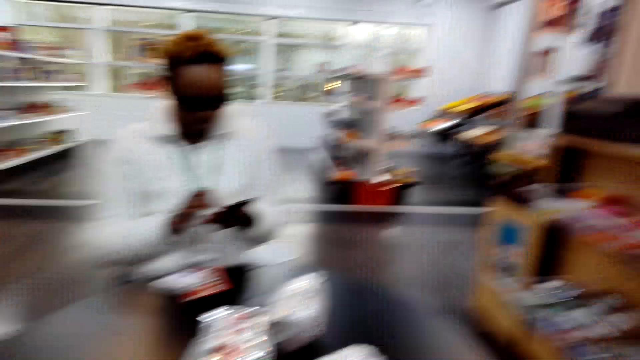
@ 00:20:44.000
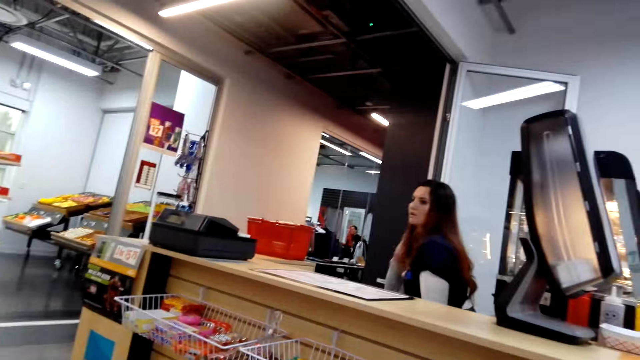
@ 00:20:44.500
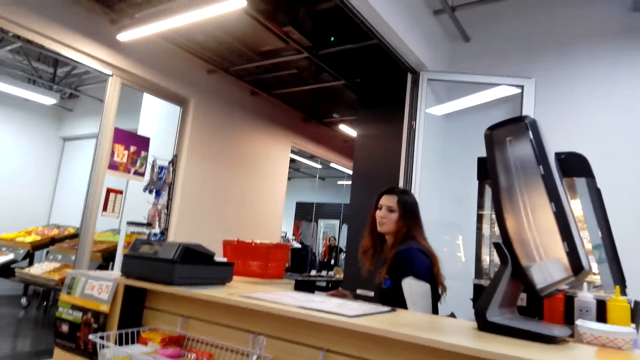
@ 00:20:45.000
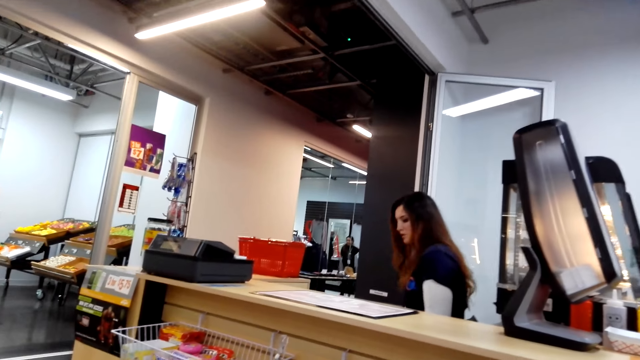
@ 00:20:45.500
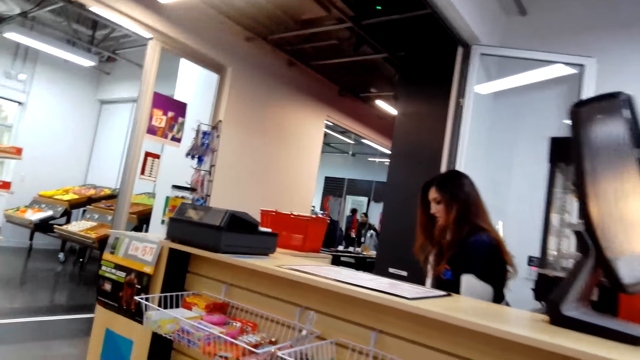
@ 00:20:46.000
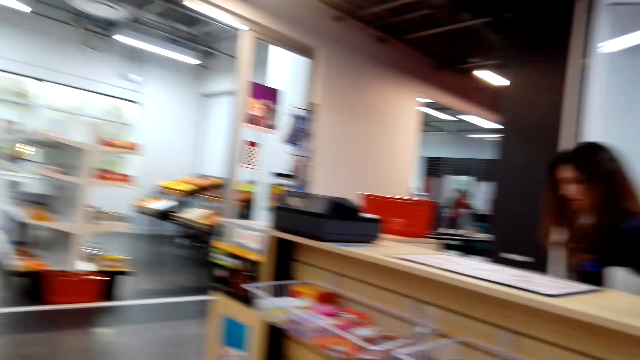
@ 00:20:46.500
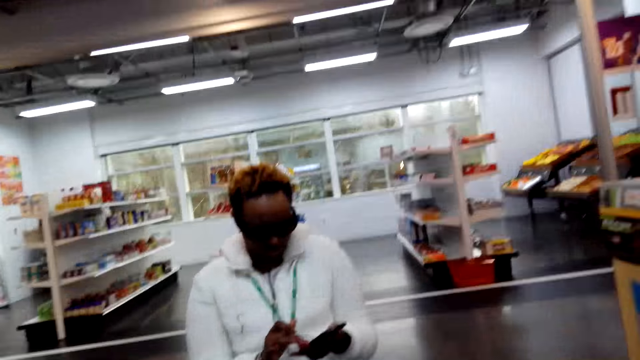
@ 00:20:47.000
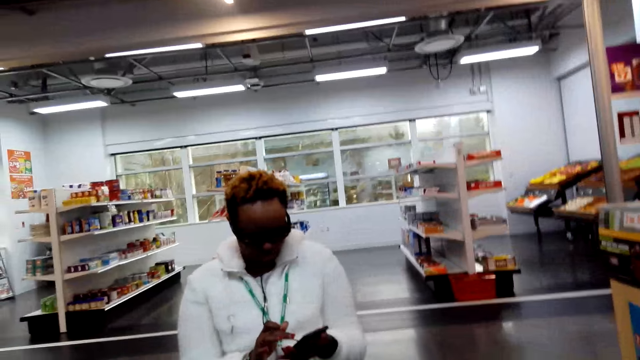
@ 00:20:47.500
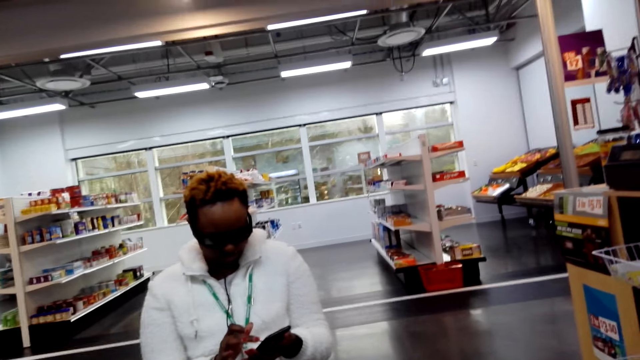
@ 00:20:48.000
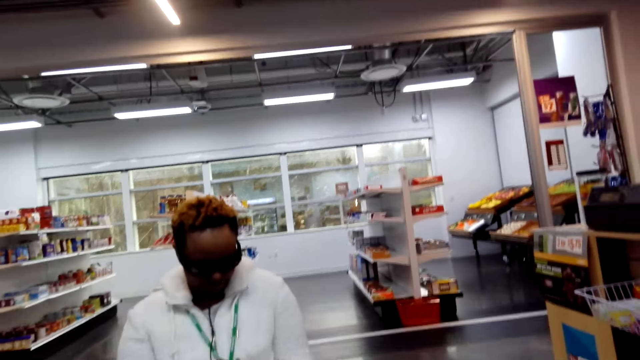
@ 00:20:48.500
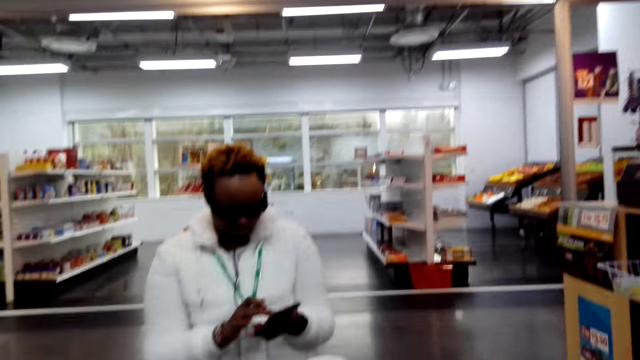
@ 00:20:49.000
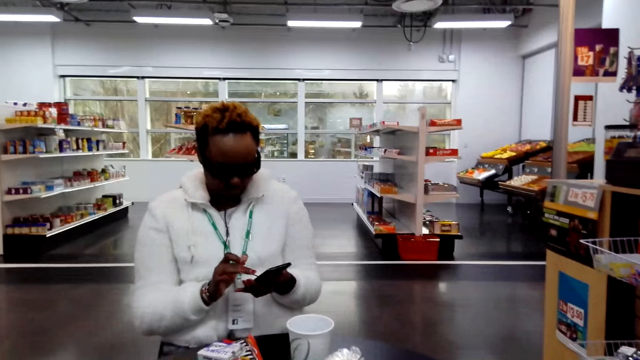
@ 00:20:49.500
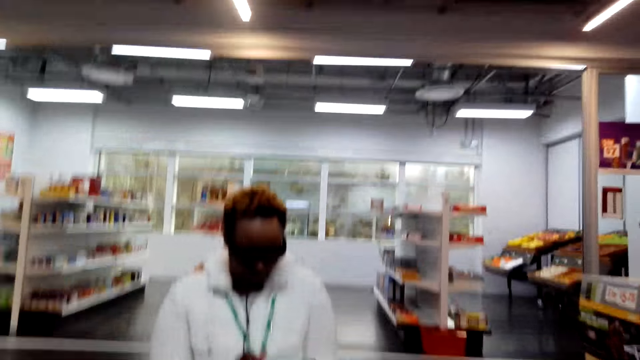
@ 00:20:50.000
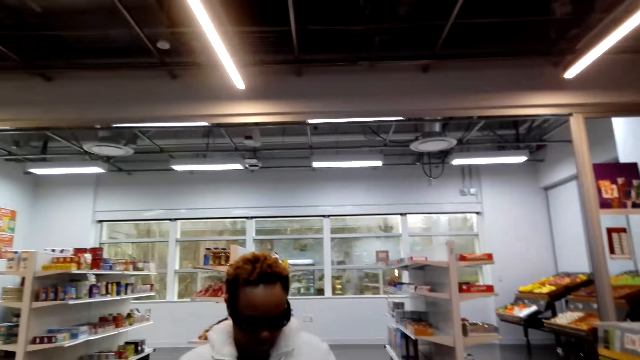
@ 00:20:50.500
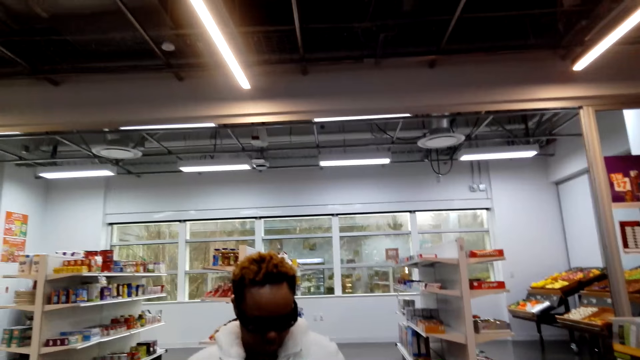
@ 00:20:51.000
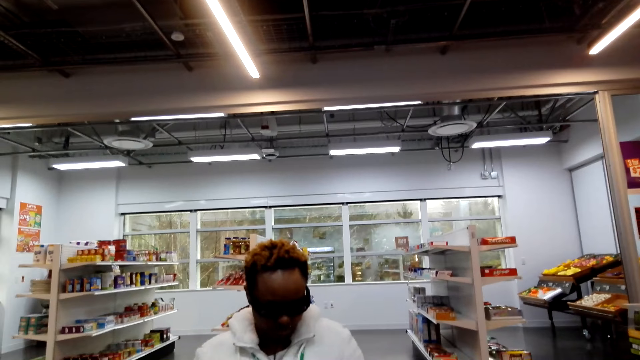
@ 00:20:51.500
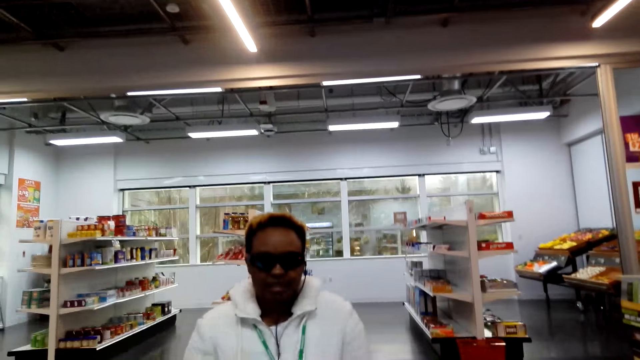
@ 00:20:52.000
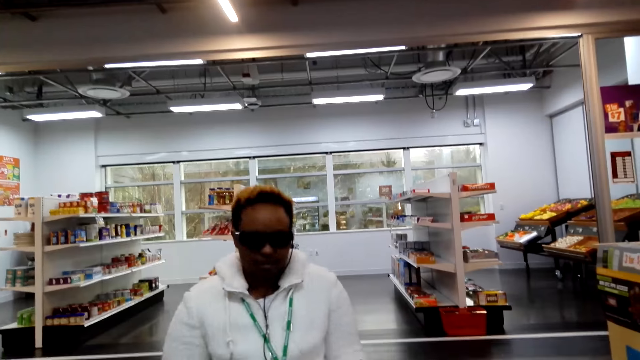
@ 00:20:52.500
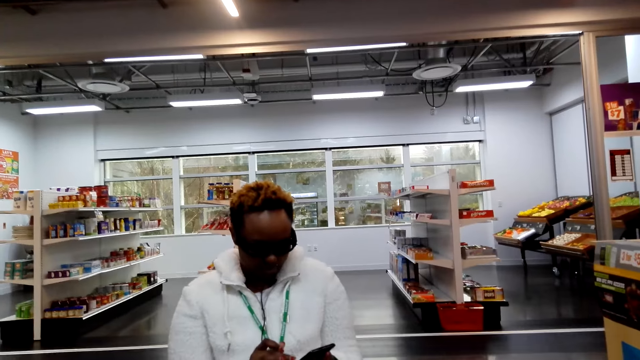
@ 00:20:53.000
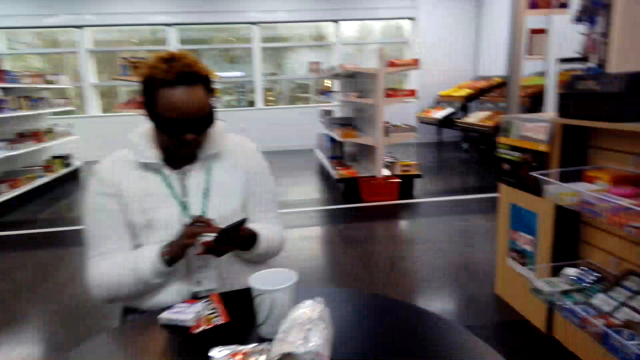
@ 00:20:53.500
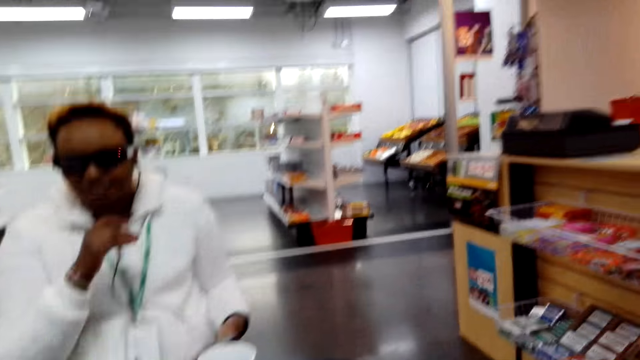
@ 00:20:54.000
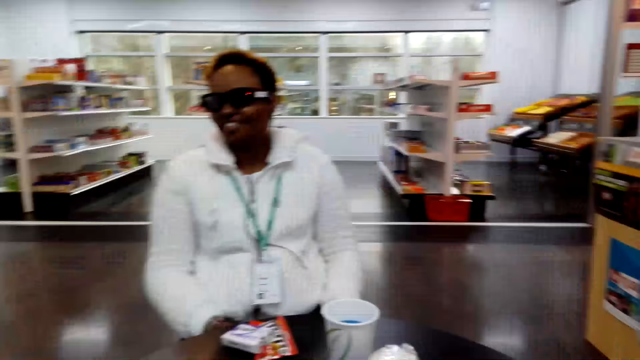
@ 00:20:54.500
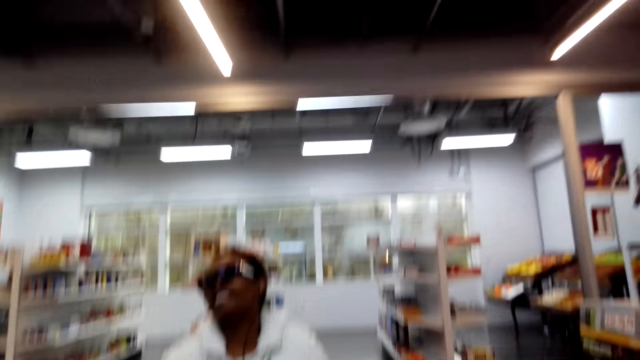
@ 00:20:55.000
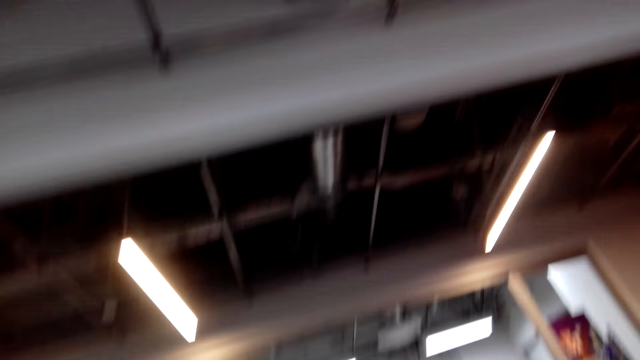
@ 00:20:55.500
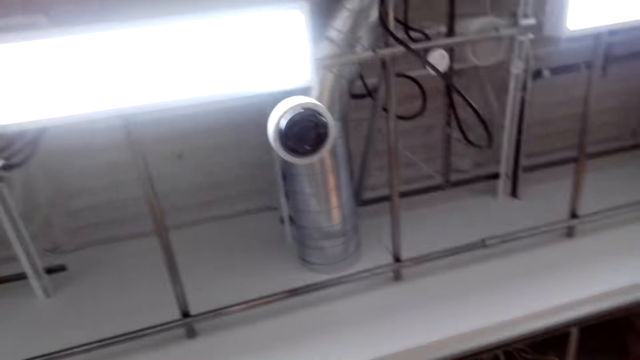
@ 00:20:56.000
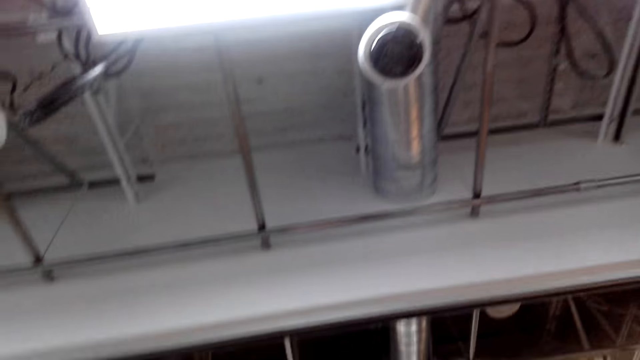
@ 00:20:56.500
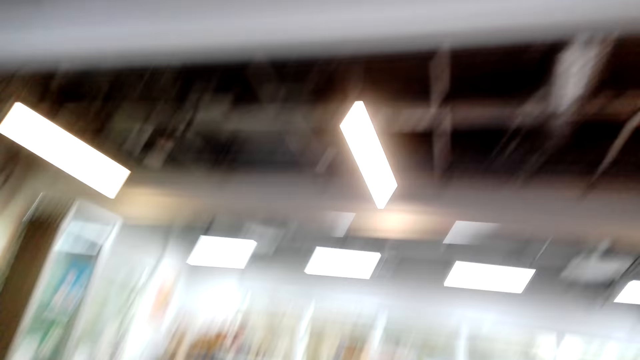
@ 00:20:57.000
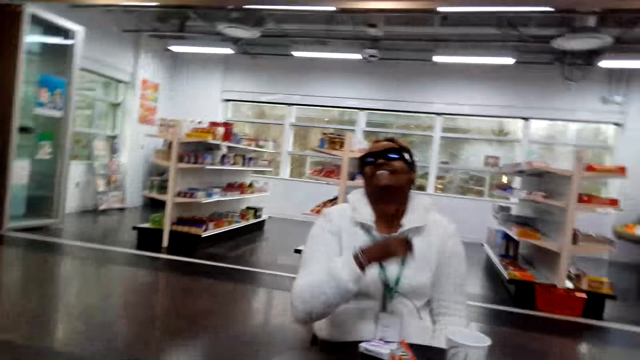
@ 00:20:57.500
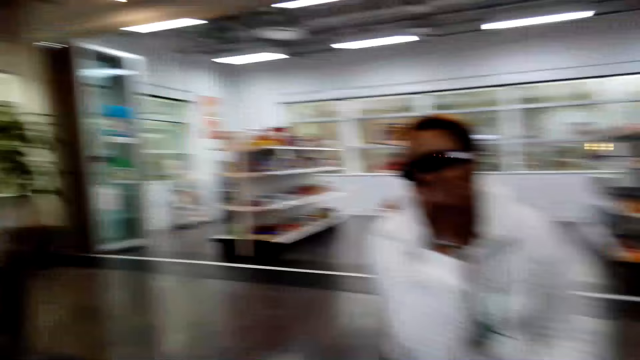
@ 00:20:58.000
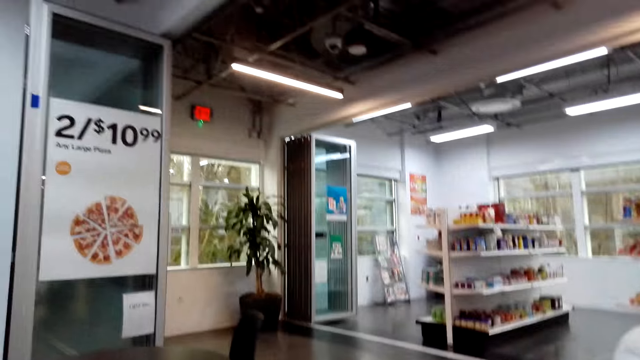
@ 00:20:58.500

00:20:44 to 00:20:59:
A woman operates her phone. The camera wearer looks around. The woman laughs.

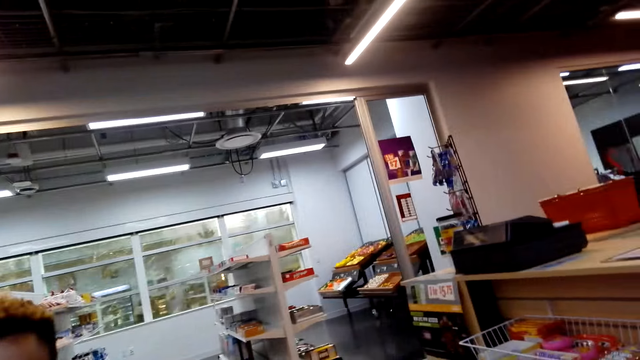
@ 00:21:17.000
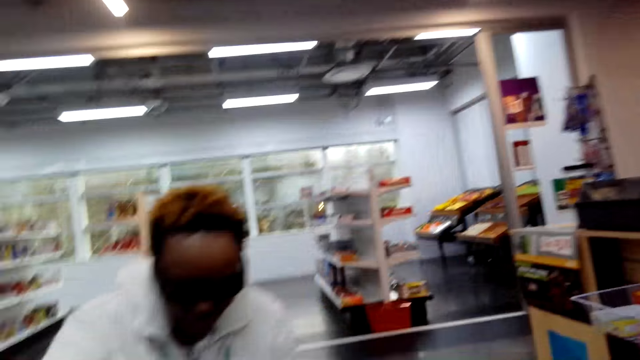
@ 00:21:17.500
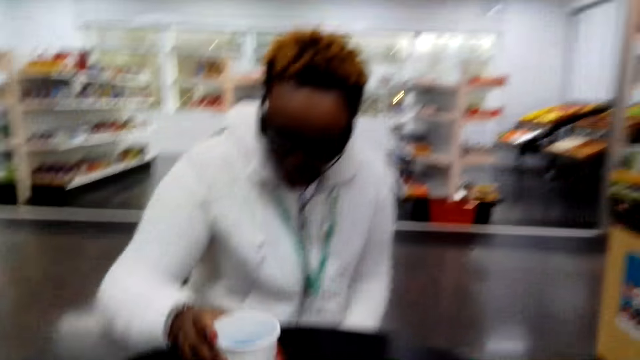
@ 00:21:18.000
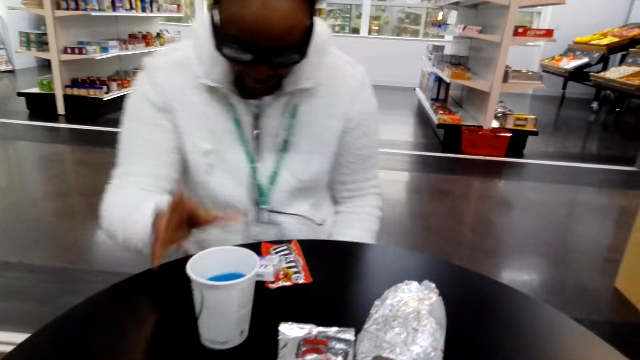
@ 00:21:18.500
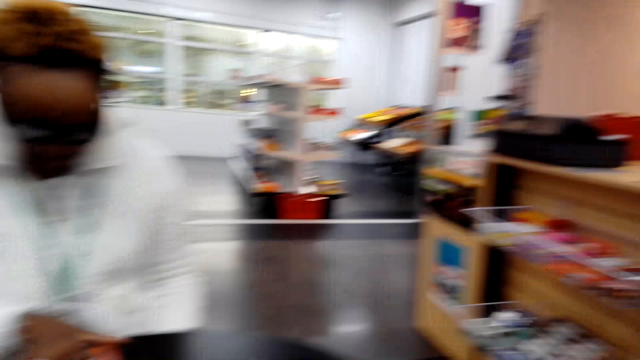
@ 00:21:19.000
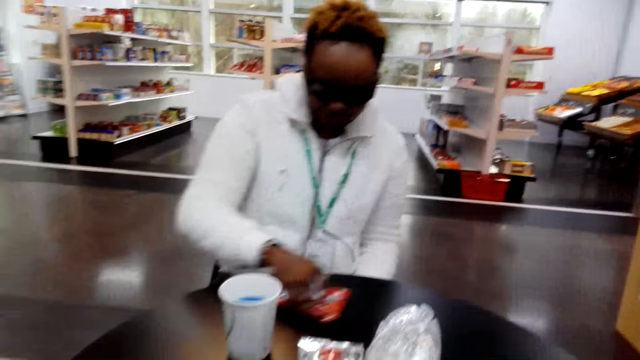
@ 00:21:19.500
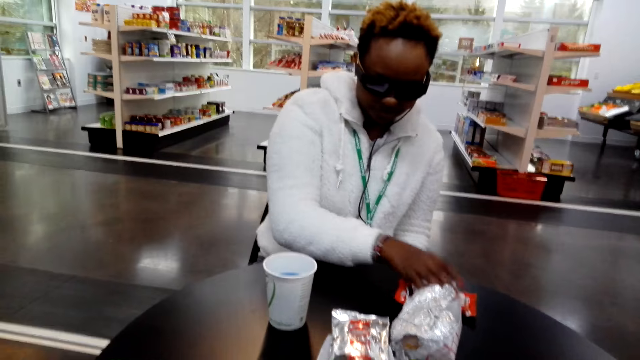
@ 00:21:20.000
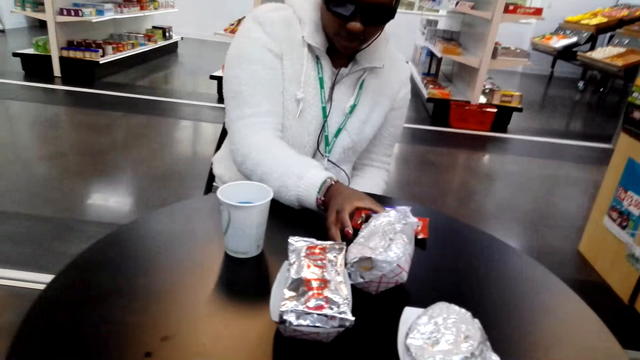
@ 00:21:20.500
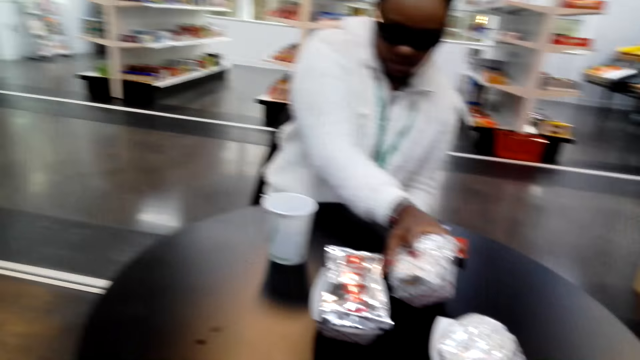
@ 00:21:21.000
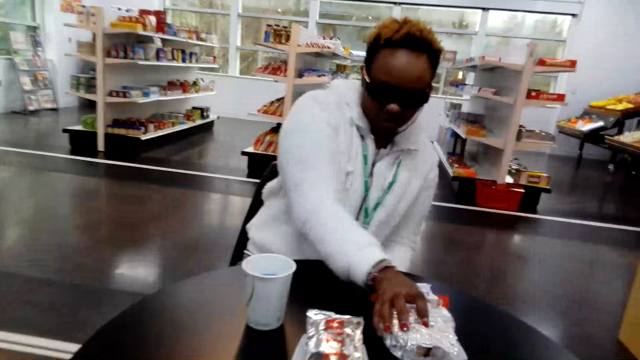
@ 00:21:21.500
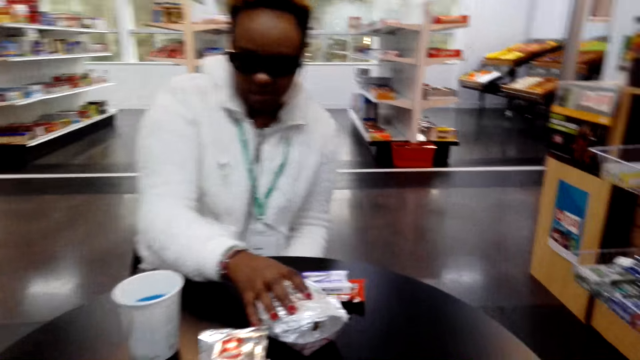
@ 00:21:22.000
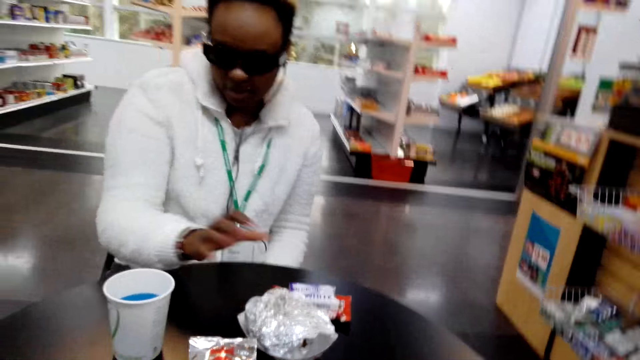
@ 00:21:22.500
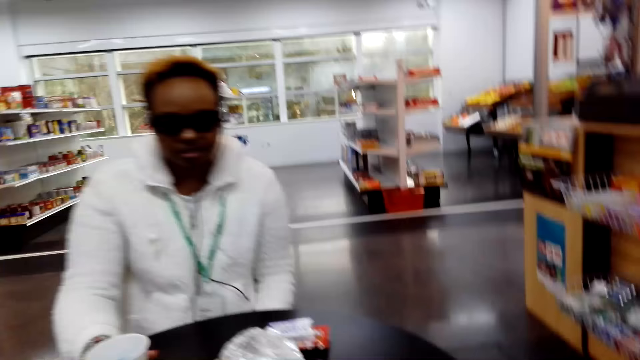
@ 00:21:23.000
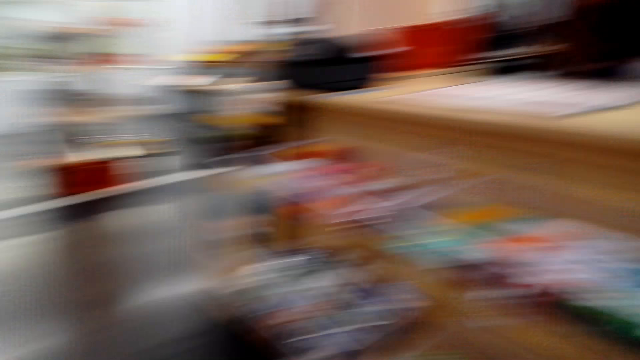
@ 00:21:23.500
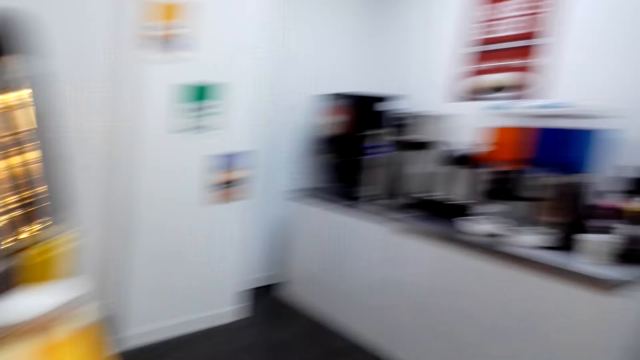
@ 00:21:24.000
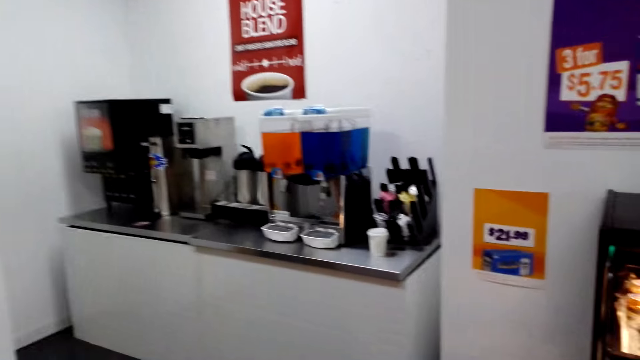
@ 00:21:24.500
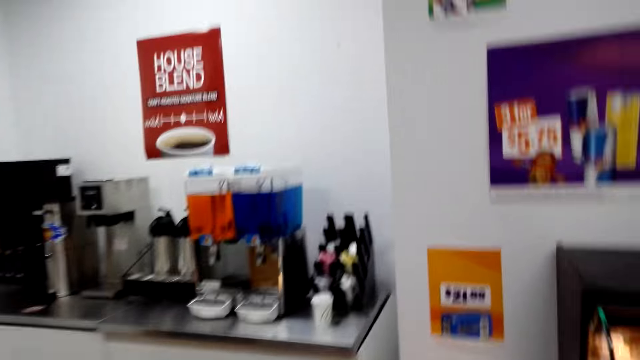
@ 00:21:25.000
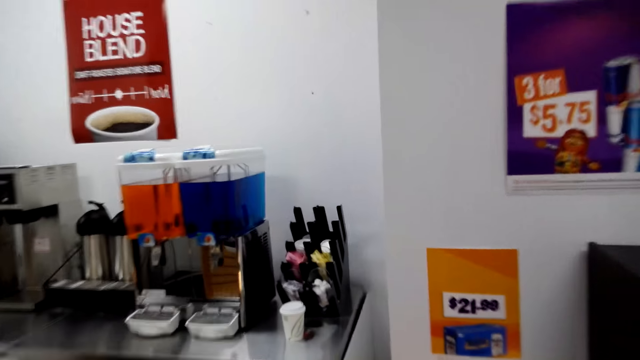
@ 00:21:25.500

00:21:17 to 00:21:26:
A woman moves the juice on the table, puts down the tumbler, moves the snack on the table, and moves the sandwich. The camera wearer walks towards the tea.
